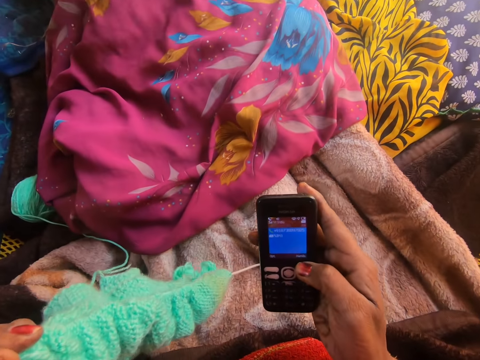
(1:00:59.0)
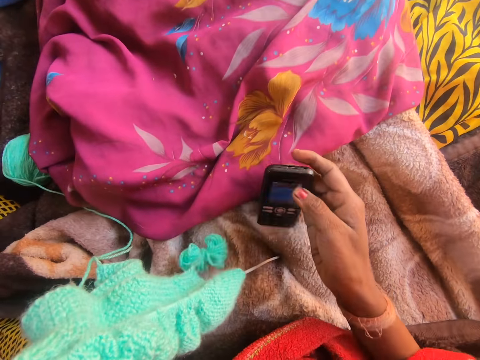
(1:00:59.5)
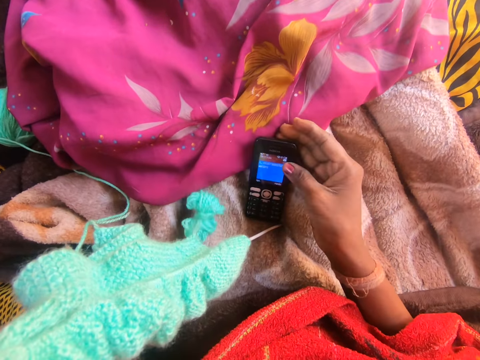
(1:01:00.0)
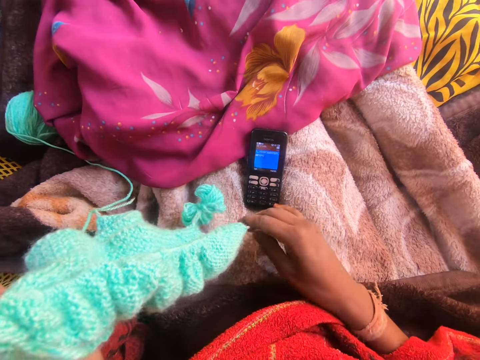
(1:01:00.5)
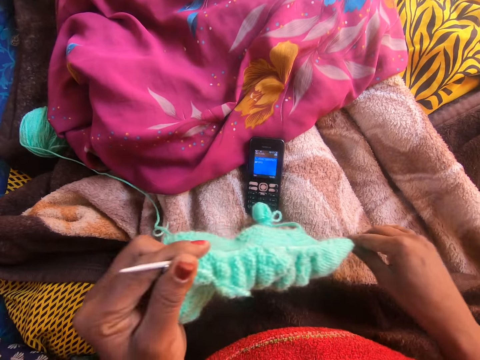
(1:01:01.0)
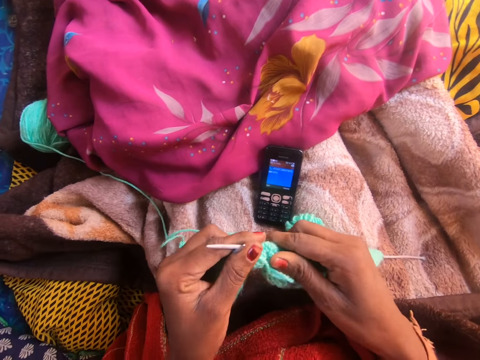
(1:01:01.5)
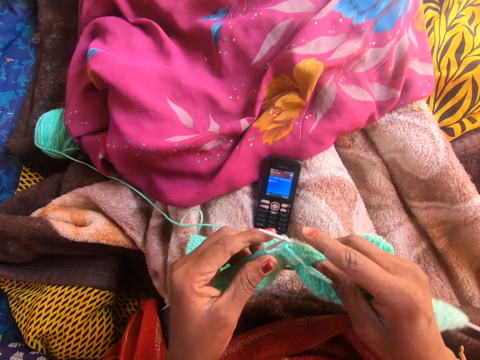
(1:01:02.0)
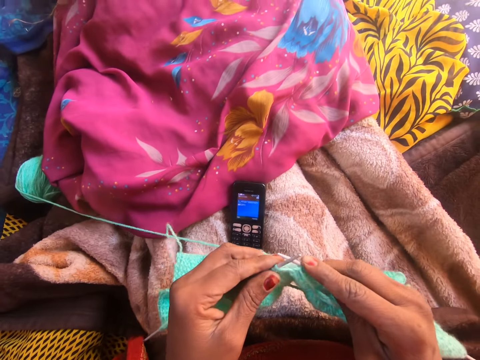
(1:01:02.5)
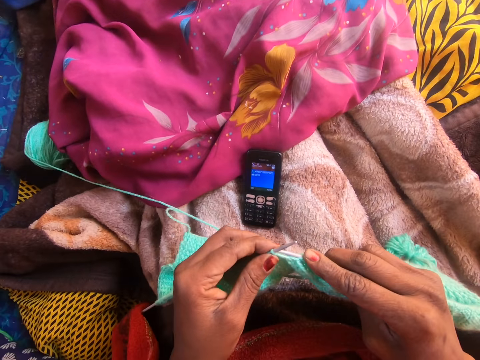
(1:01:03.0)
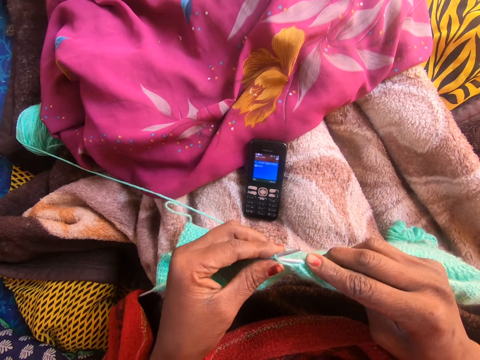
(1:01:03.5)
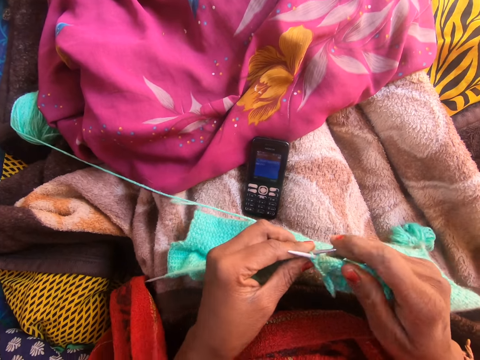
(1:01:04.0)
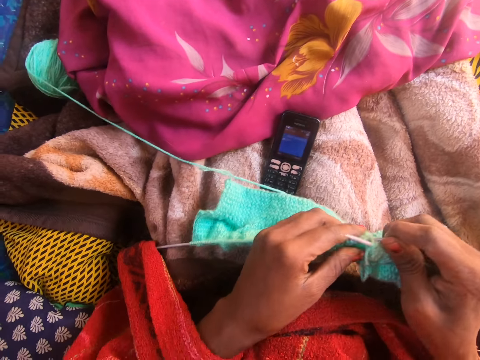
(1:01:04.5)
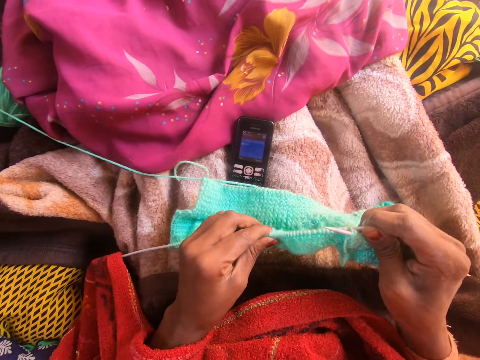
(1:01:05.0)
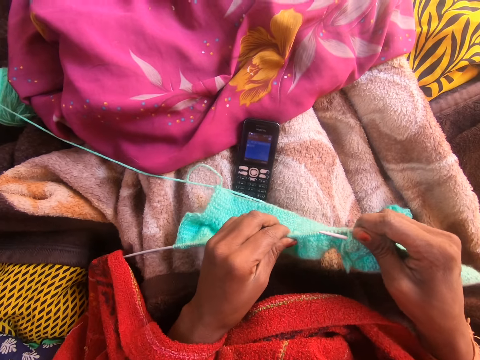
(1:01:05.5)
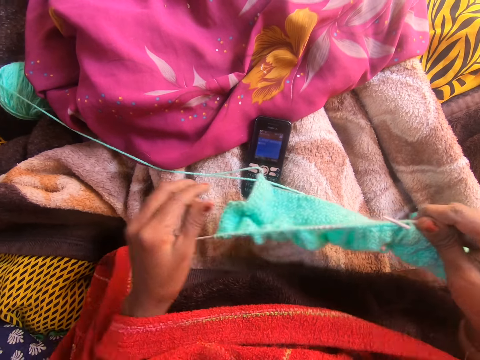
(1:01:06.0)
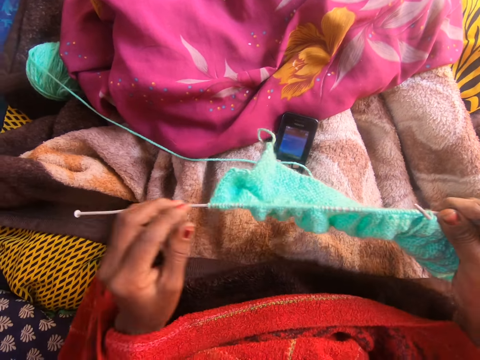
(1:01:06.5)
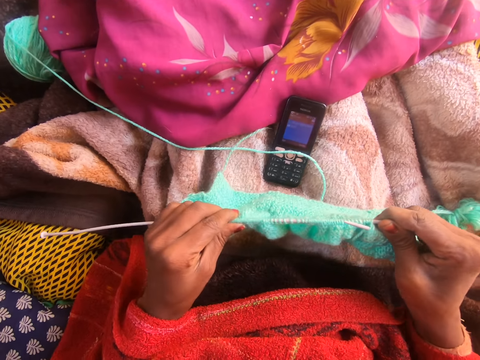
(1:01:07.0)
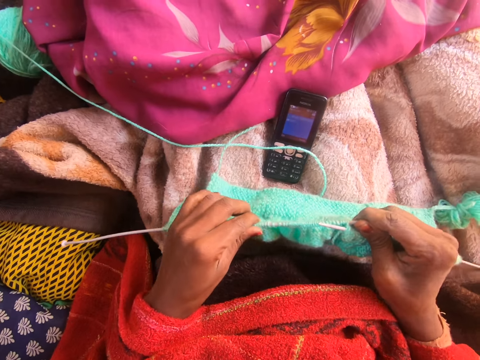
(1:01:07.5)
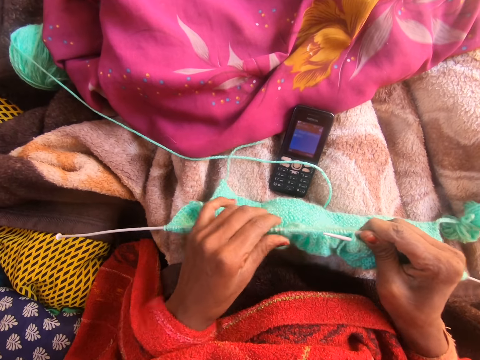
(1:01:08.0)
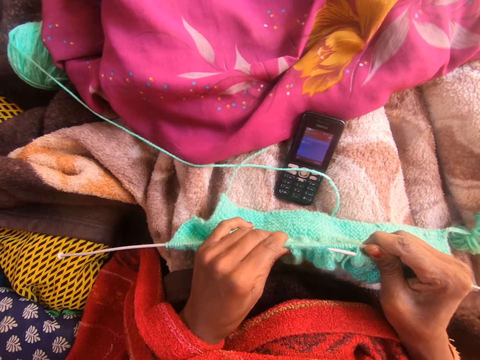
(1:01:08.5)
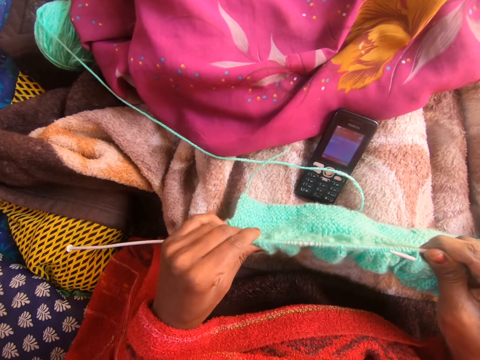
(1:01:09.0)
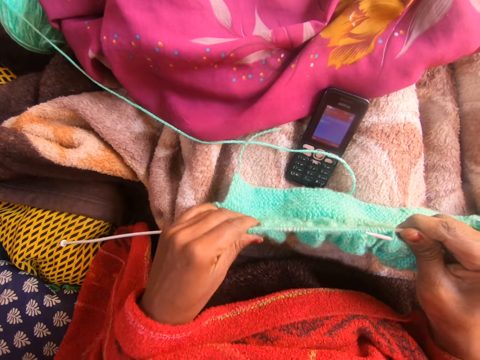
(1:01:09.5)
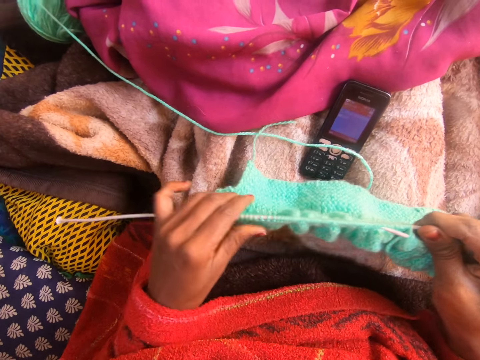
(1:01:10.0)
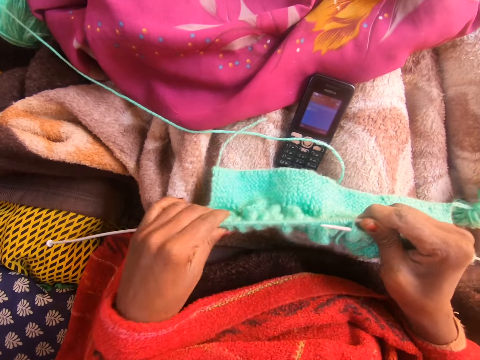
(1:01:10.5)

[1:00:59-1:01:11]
The camera wearer drops the cell phone on the blanket on her legs. She holds the knitting needles and yarn with both hands. She knits the yarn with the knitting needles with both hands. She adjusts the knitted yarn on the left knitting needle with her left hand.

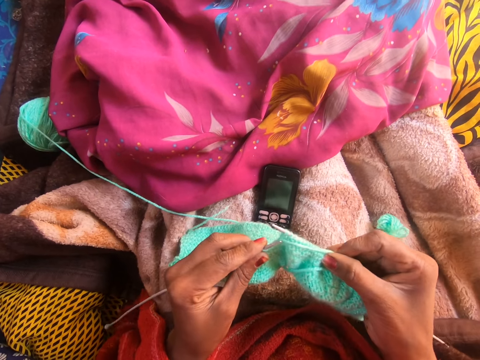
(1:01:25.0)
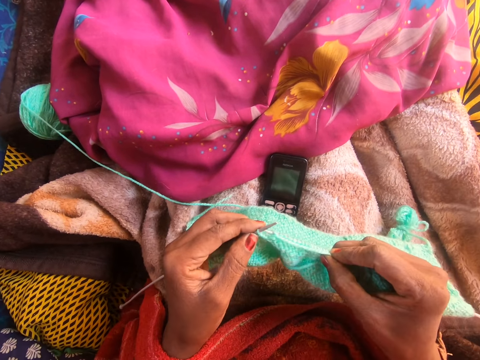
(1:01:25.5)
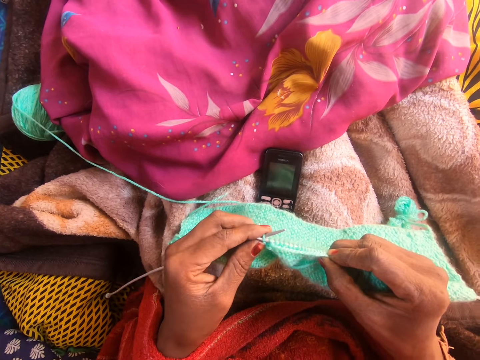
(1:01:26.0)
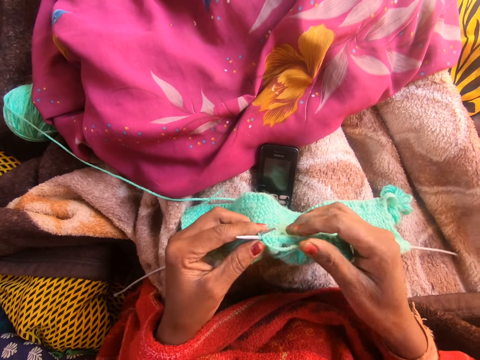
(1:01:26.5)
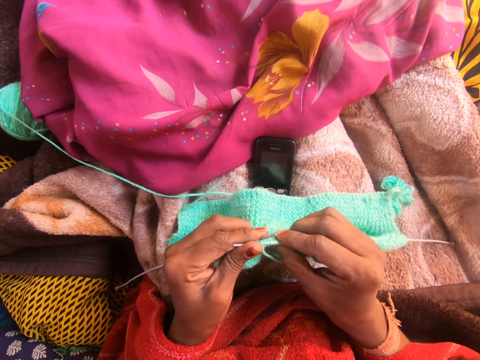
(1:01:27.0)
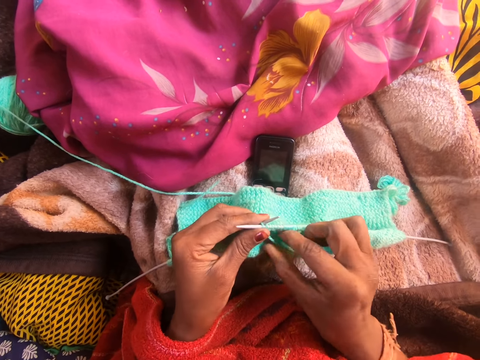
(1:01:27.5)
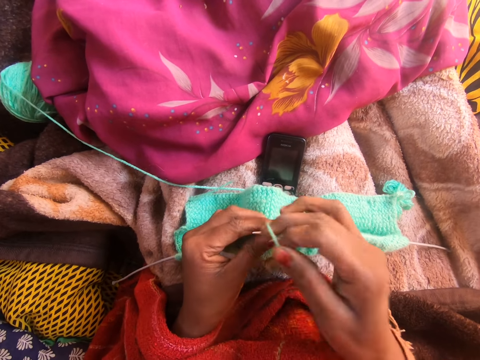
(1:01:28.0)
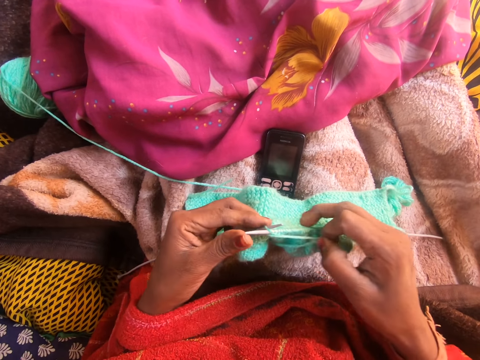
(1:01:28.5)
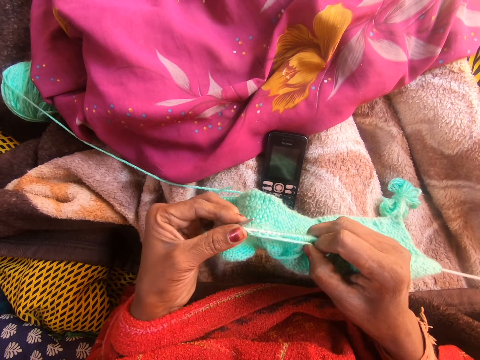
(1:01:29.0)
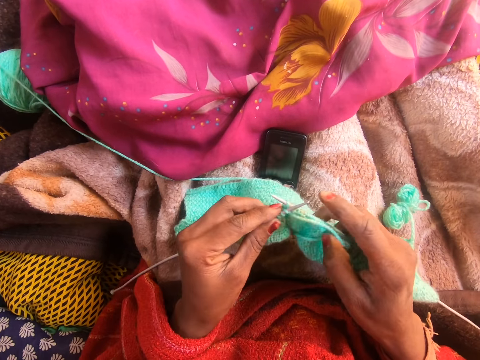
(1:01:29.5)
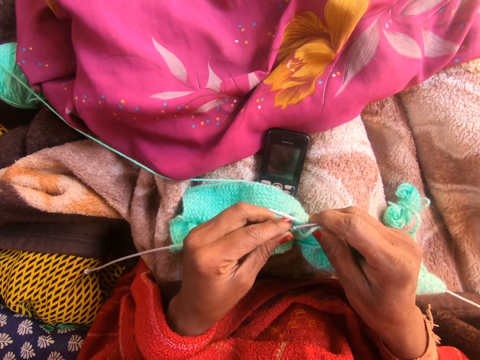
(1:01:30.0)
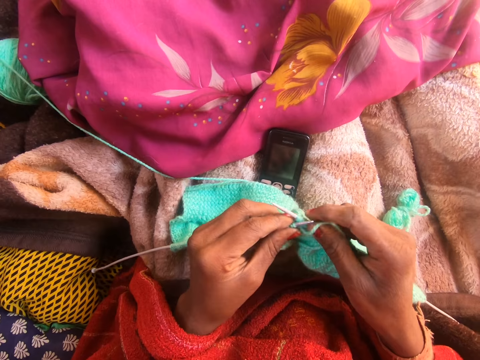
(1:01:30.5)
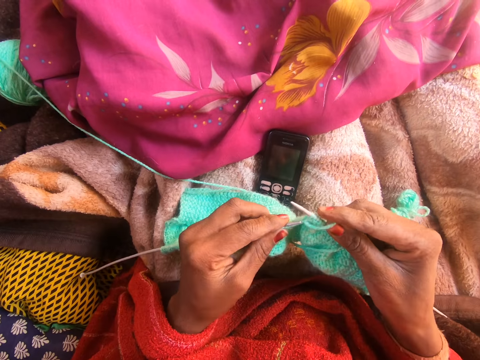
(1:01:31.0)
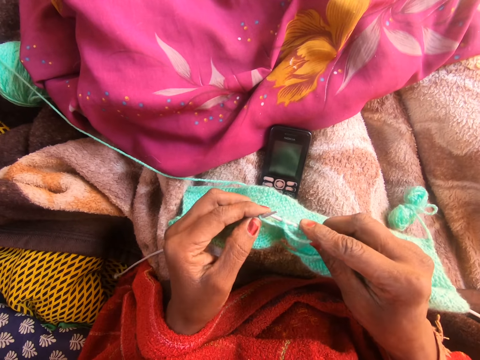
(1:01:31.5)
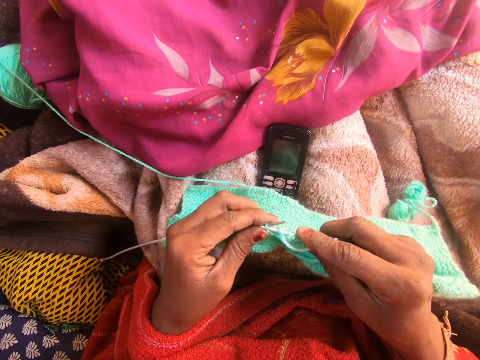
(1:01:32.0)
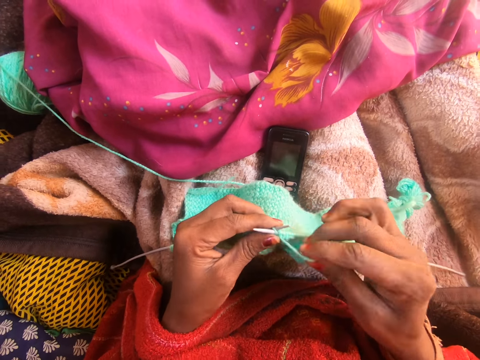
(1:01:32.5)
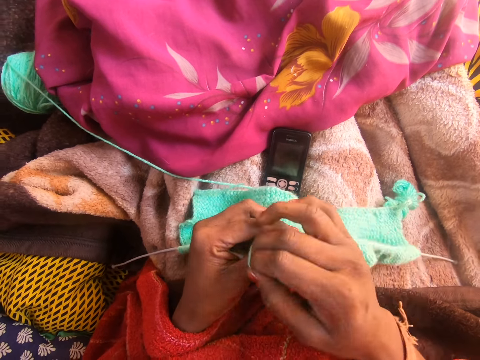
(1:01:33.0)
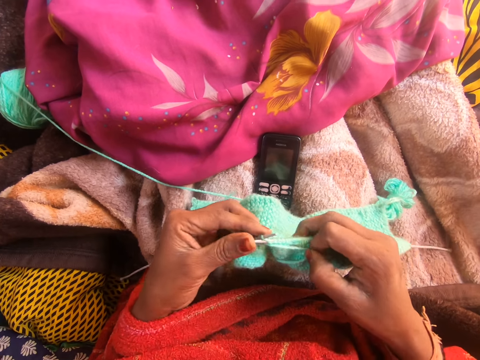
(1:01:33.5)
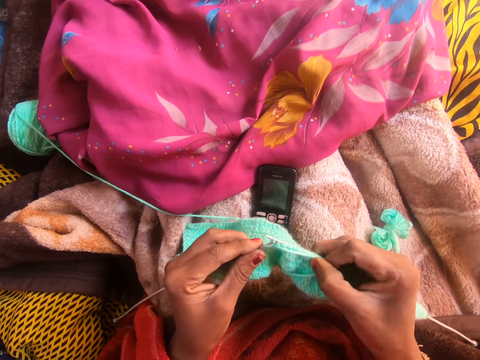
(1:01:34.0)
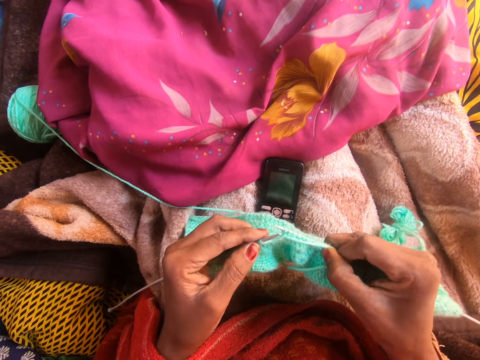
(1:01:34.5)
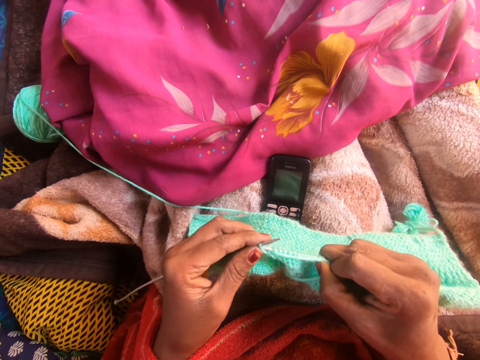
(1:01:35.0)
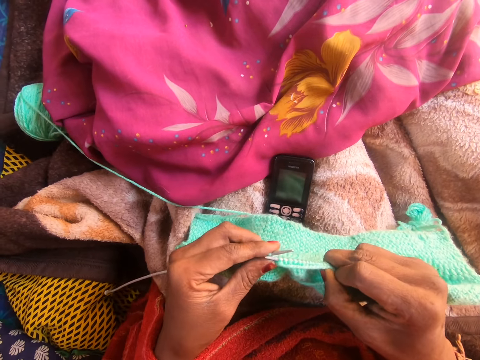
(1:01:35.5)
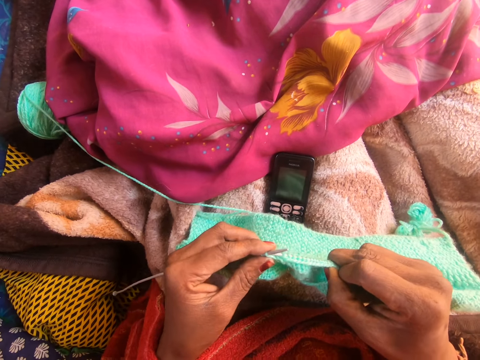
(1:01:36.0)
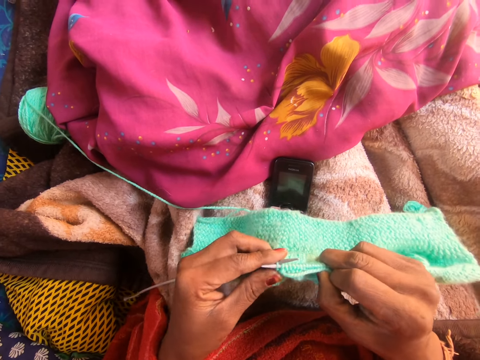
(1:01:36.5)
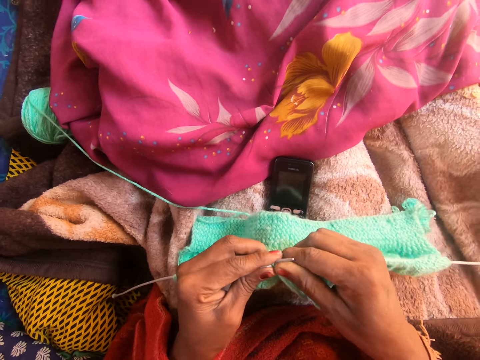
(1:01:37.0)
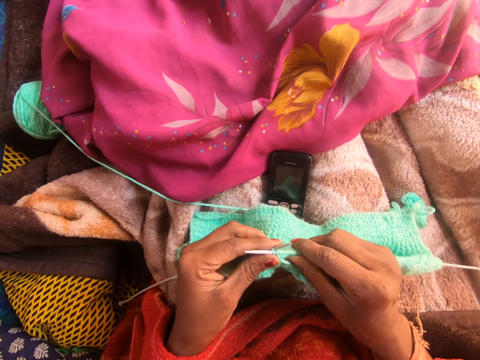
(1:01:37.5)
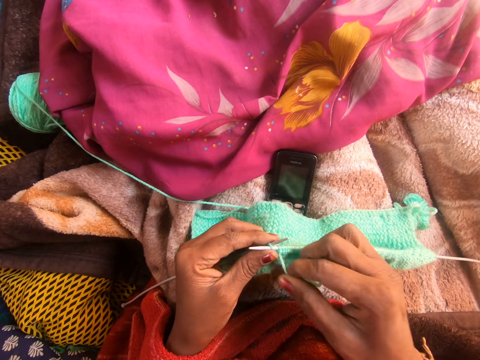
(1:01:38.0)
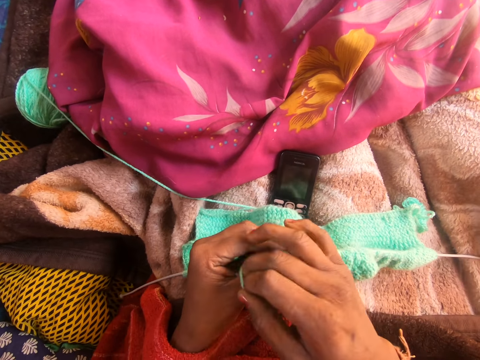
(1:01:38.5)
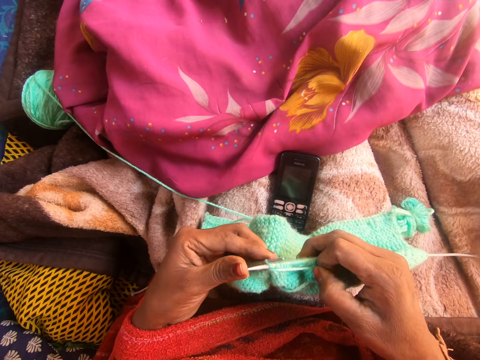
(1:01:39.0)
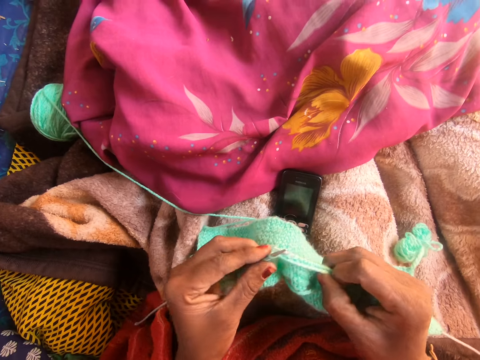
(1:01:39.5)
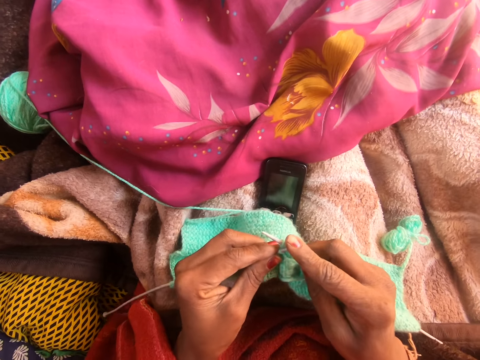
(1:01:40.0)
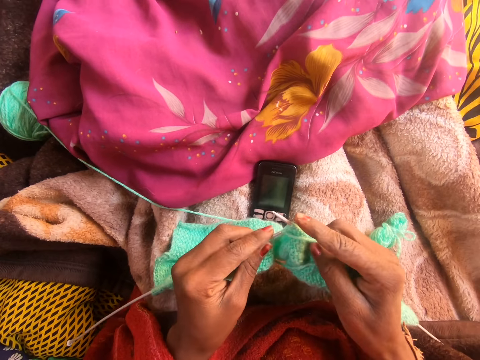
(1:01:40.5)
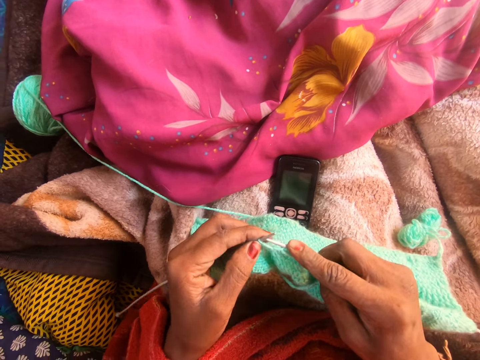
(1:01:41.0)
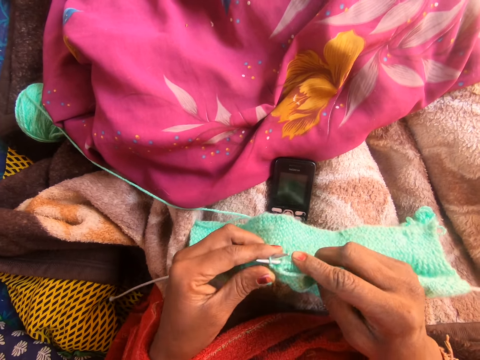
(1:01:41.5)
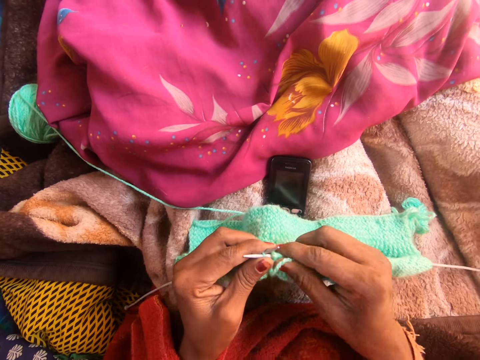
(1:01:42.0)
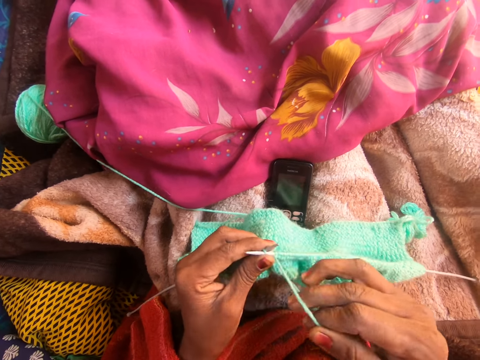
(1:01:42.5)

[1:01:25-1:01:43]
The camera wearer adjusts the knitted yarn on the right knitting needle with her right hand.
